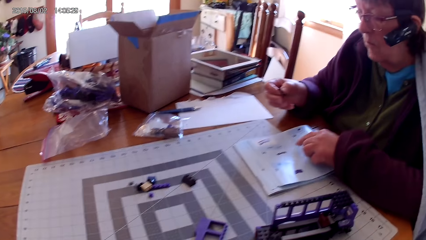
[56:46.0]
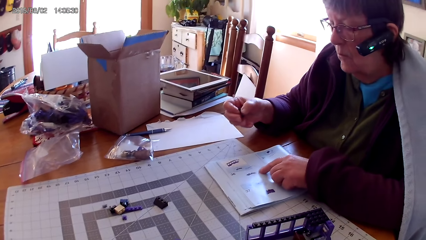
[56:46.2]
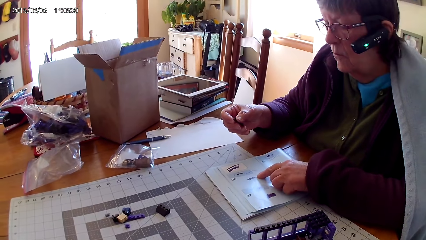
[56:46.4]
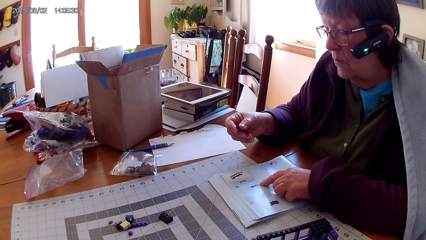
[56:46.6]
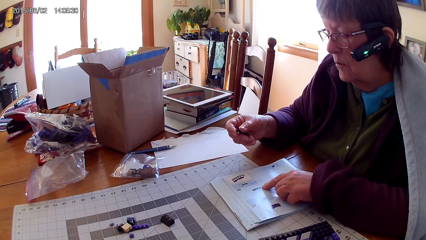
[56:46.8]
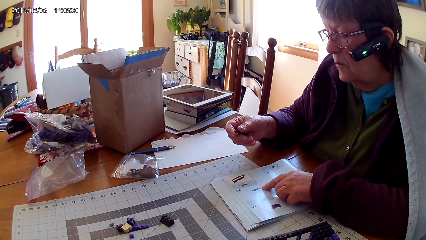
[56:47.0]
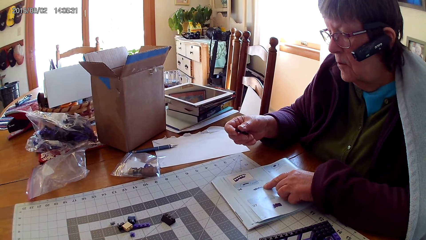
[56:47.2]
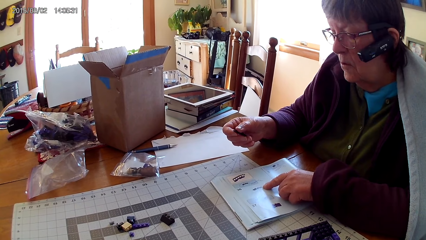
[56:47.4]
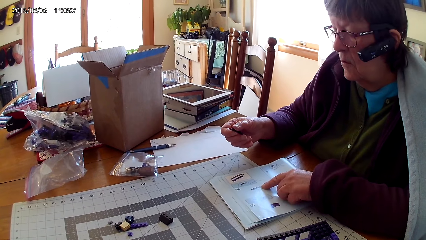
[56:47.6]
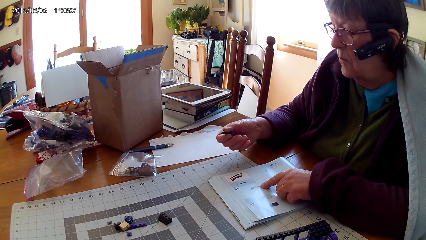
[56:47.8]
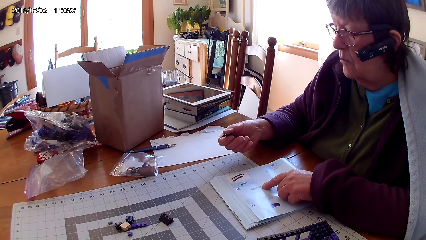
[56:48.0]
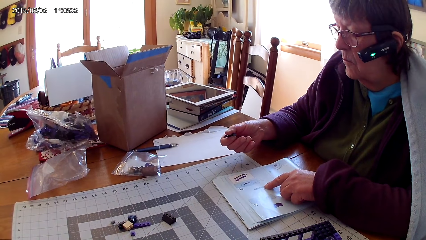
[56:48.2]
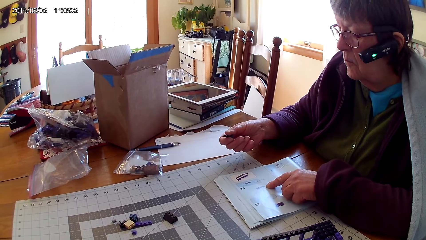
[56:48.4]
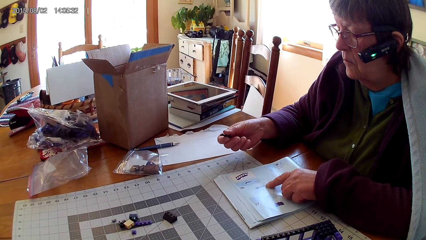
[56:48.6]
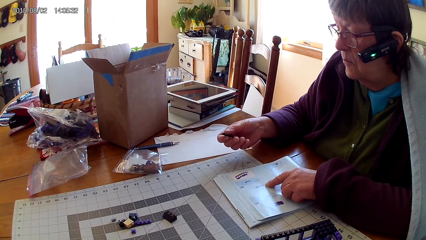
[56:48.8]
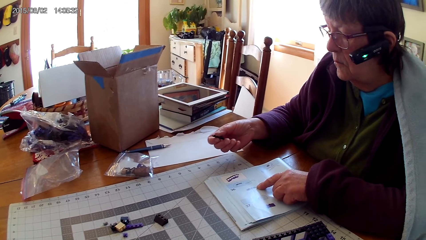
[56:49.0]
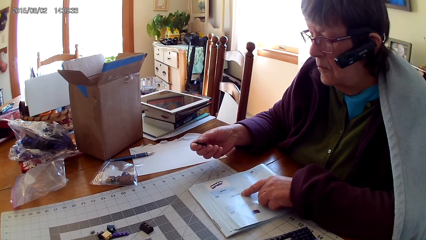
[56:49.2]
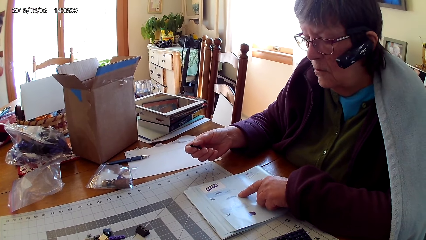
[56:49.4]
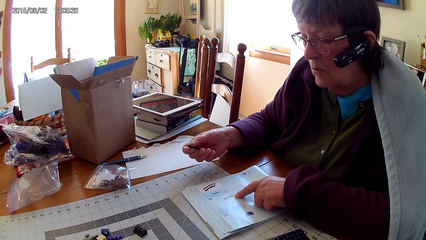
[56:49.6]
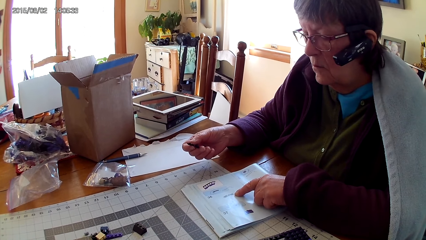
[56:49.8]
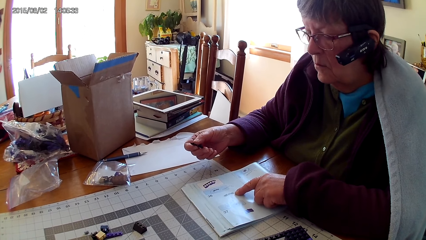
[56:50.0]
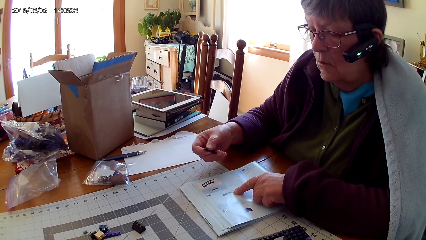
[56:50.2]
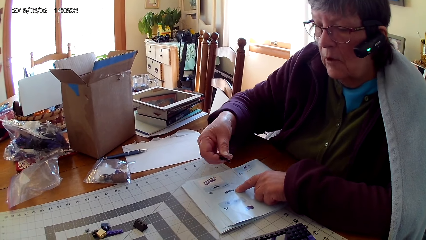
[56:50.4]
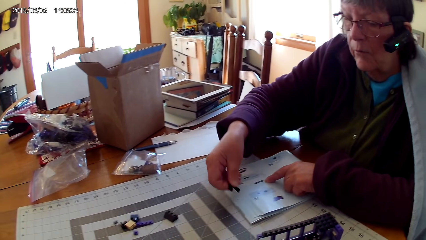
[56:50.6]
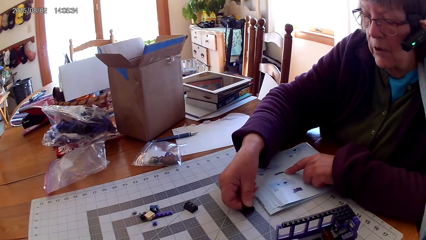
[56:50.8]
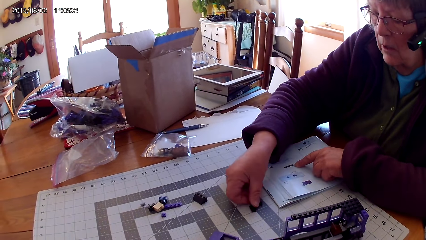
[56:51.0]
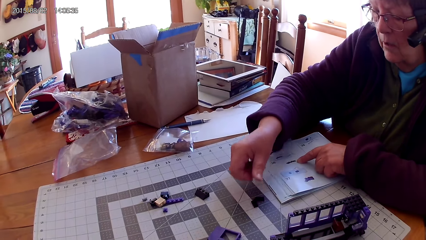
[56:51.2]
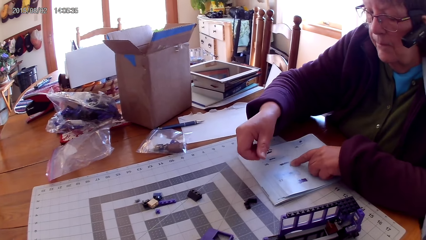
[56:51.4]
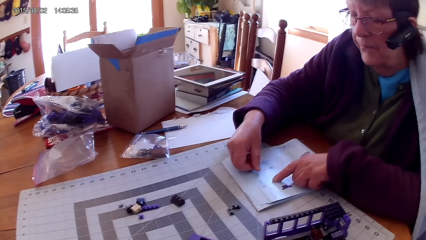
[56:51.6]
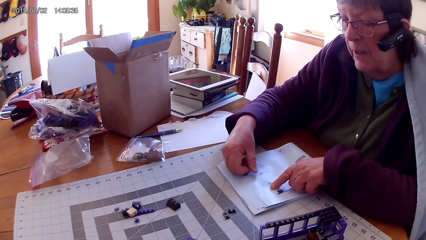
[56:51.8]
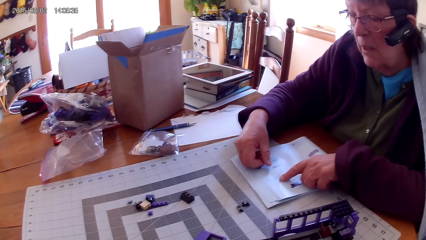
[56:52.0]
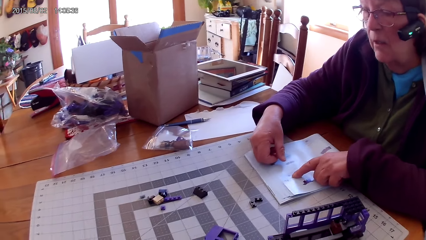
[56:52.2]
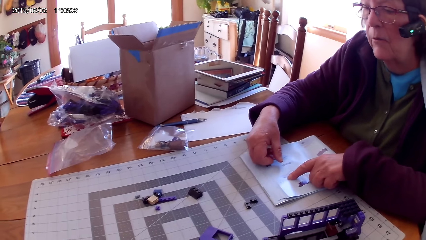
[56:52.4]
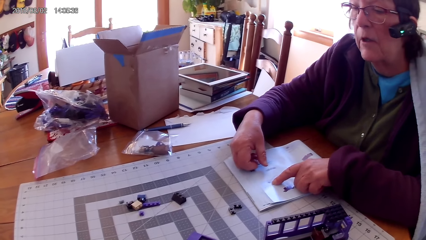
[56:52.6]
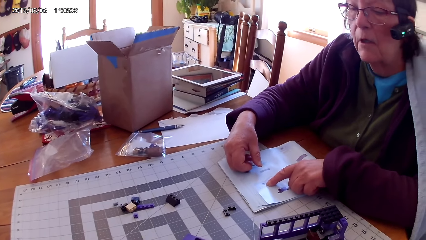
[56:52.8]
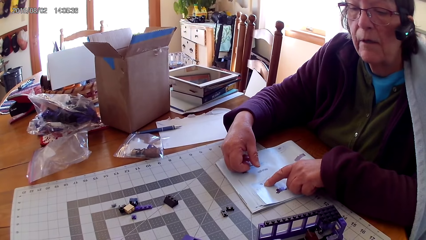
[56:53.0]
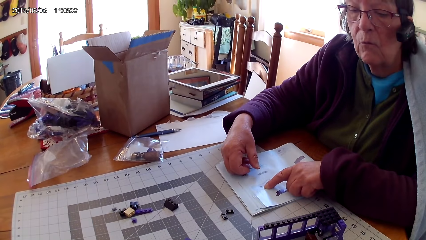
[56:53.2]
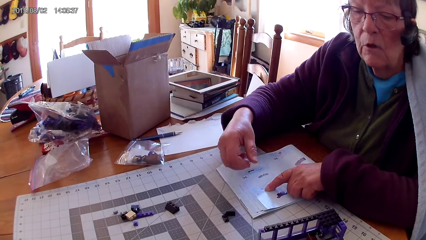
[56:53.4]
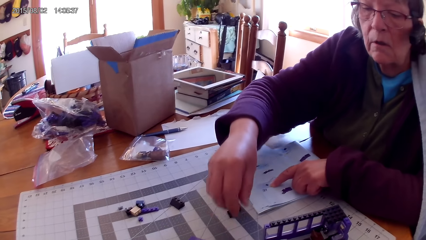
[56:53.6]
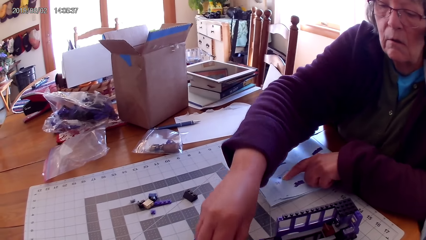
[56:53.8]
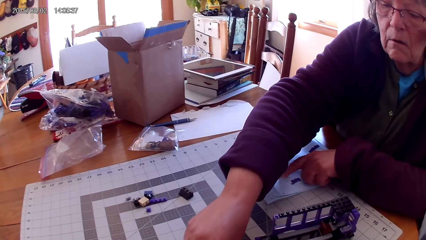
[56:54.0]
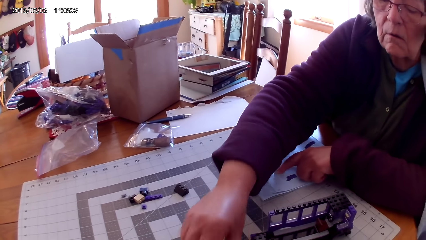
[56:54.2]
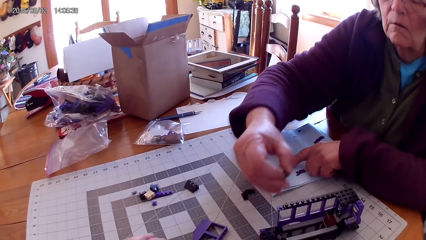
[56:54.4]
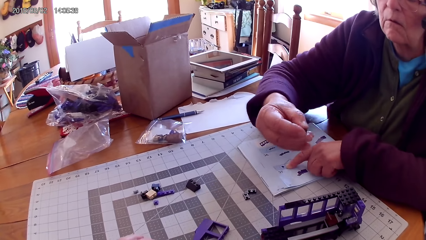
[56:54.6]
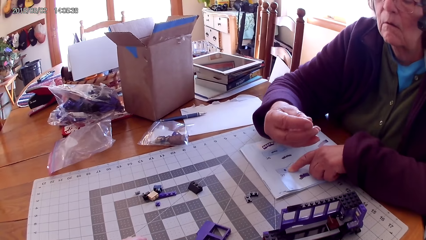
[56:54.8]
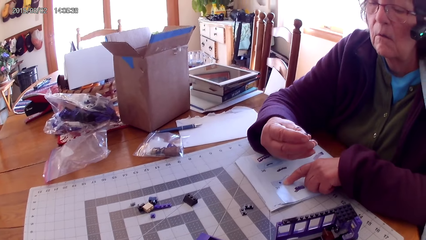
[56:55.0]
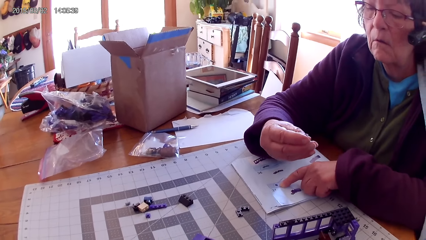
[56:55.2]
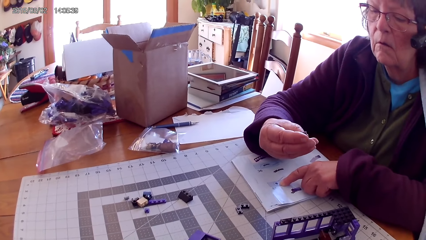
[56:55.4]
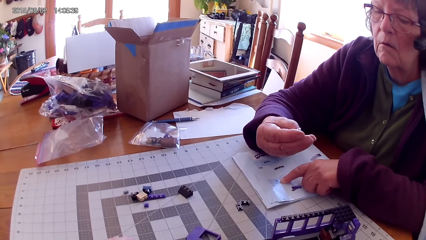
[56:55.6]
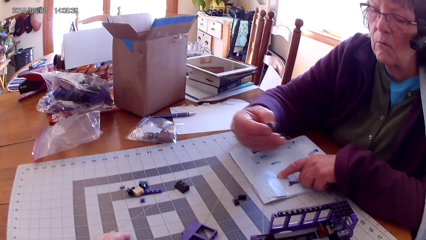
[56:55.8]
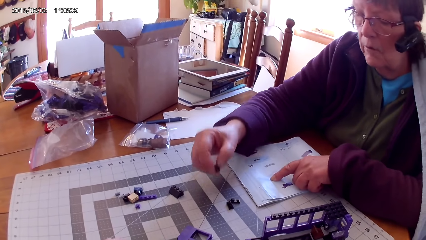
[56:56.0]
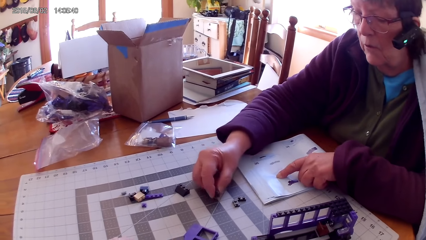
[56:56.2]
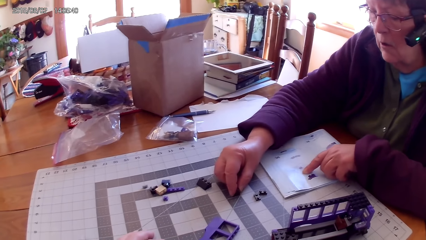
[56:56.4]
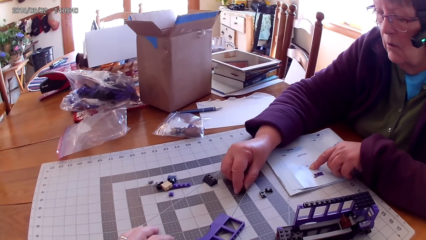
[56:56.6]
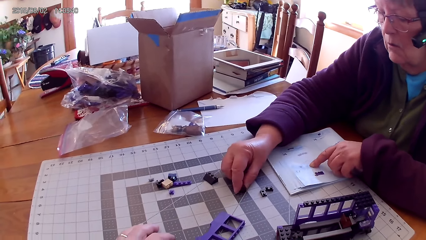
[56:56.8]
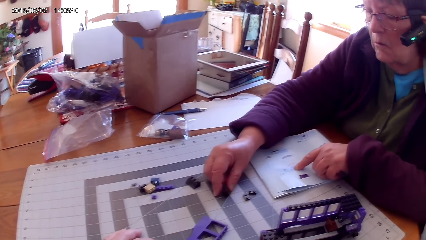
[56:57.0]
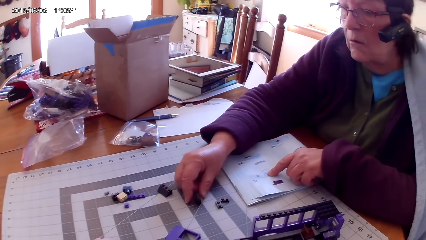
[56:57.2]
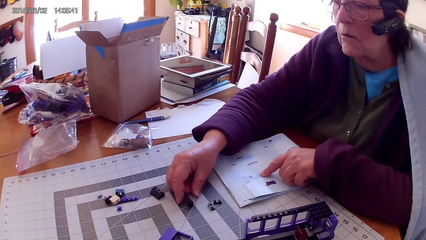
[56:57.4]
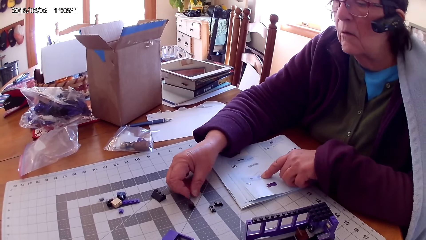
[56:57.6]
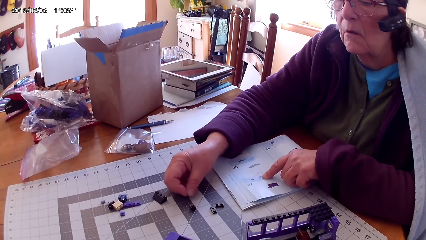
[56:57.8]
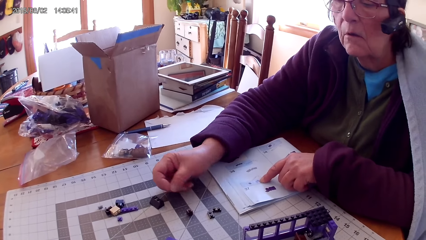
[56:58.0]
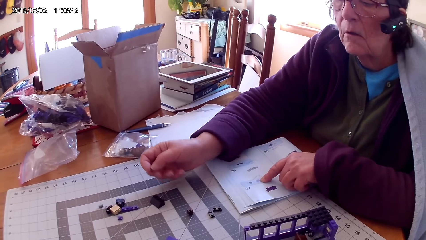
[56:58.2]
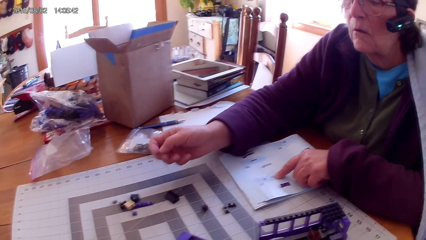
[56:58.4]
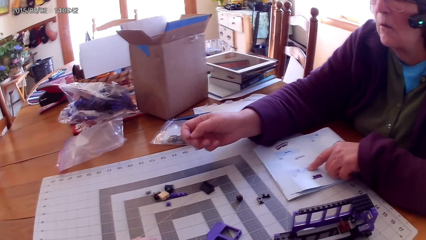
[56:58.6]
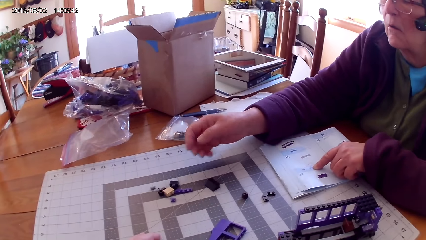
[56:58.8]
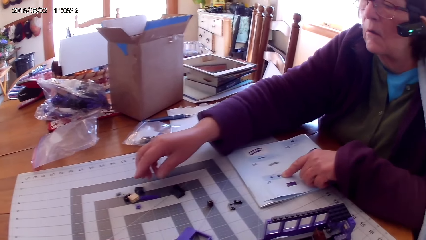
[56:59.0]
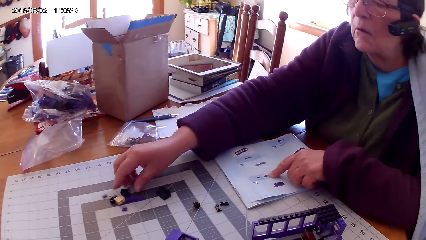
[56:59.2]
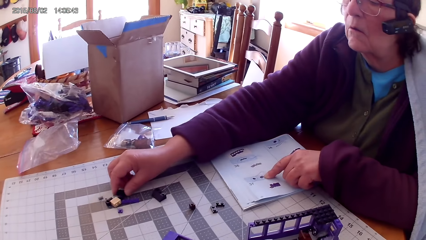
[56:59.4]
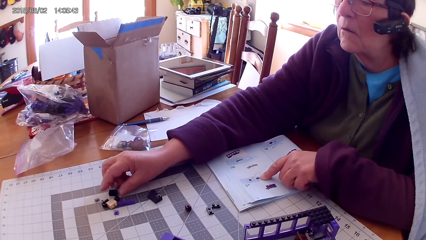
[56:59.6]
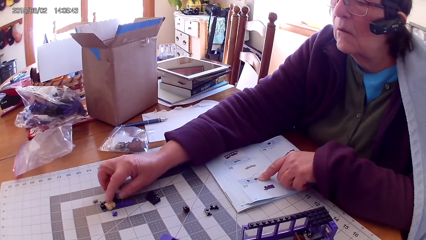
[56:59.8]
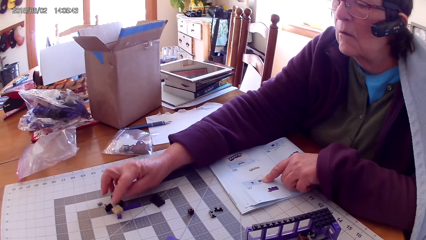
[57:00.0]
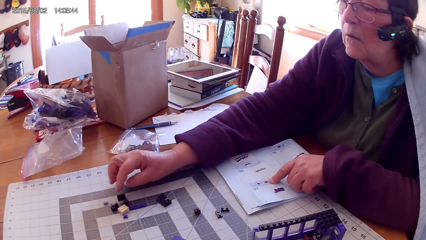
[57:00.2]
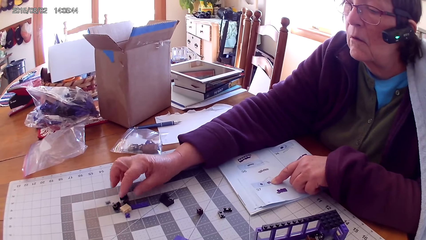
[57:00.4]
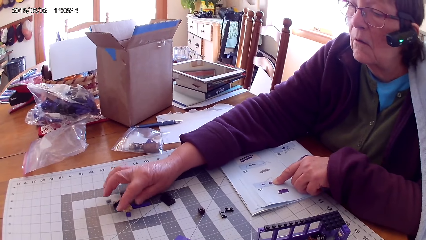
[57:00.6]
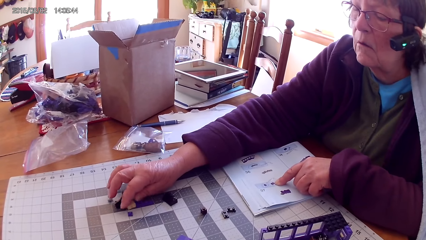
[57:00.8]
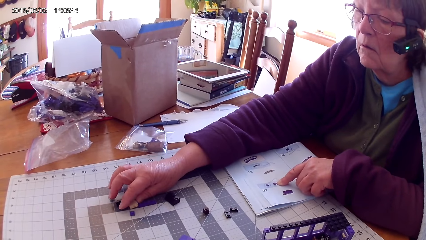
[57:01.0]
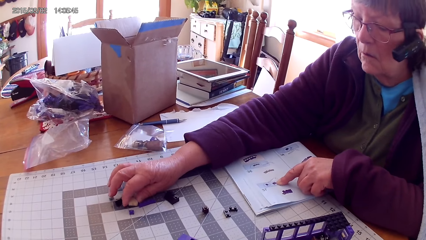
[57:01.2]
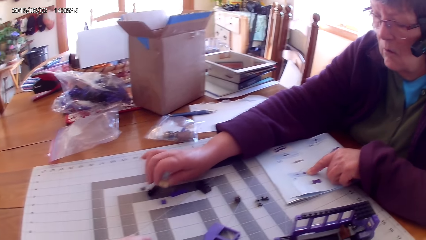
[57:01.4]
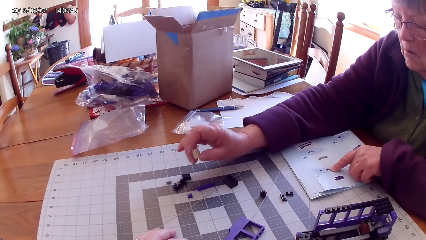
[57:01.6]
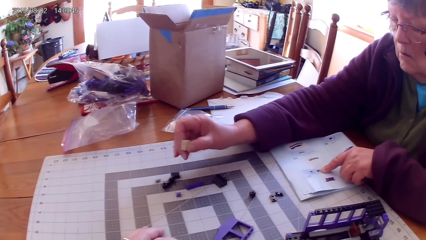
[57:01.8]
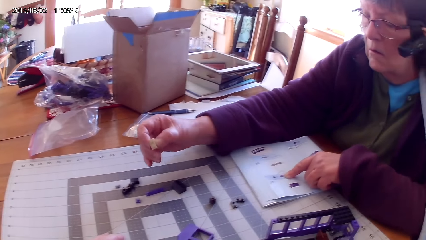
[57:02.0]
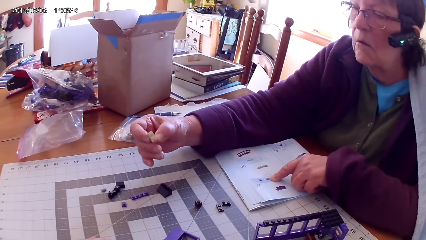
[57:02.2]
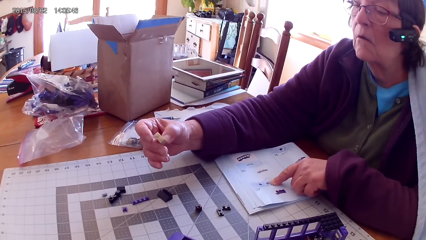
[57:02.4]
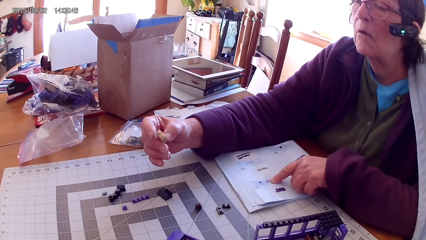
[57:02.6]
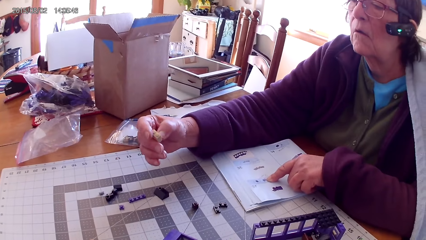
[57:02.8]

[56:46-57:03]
A lady points at a drawing on a book. The lady holds the lego piece and reads the lego book. The lady places the lego piece on the table. The lady reads the lego book. The lady picks up the lego piece from the table. The lady places the lego piece on the table. The lady moves plastic interlocking blocks on the table. The lady picks up the lego piece from the table.
